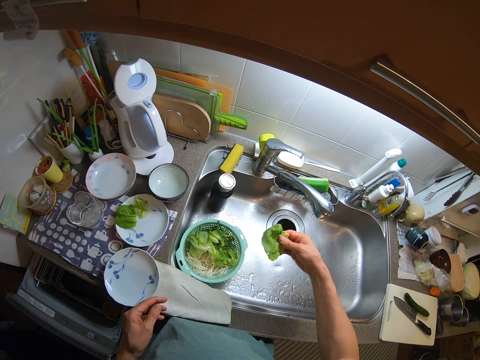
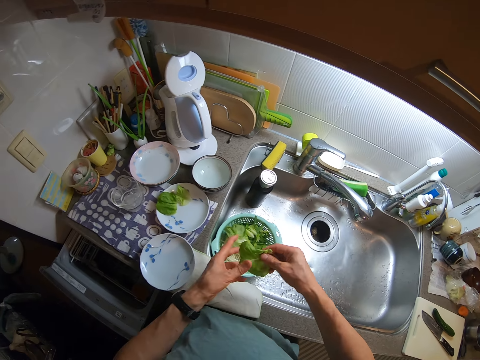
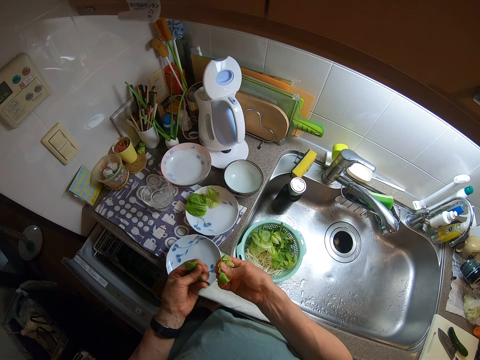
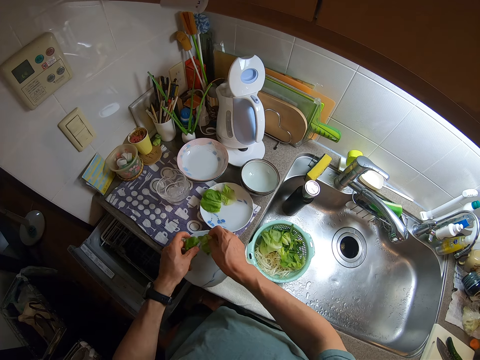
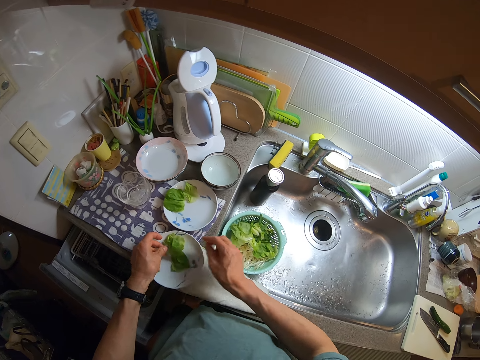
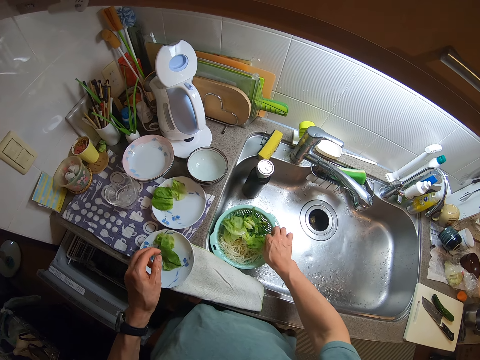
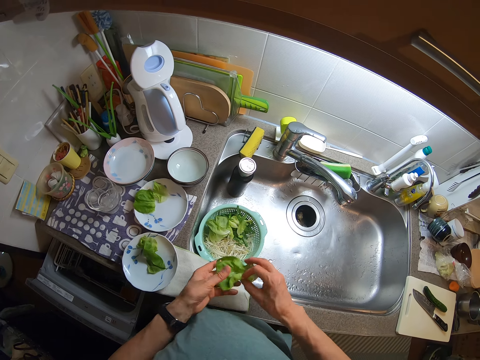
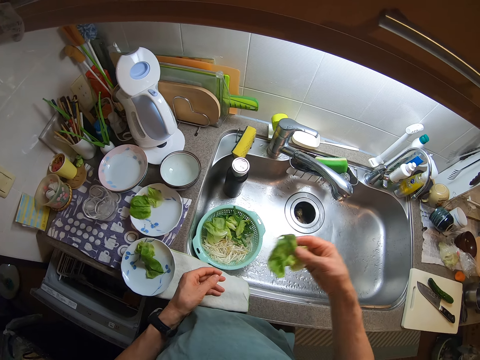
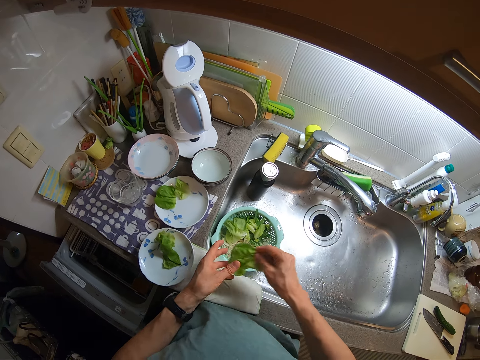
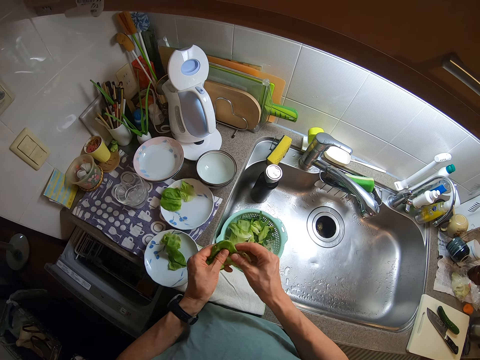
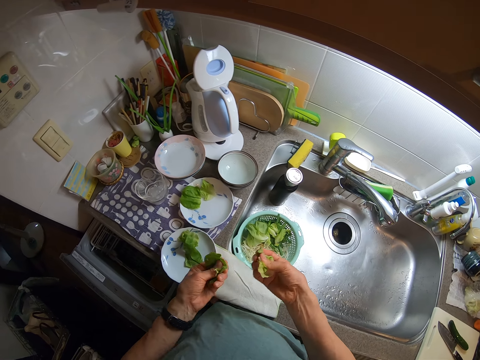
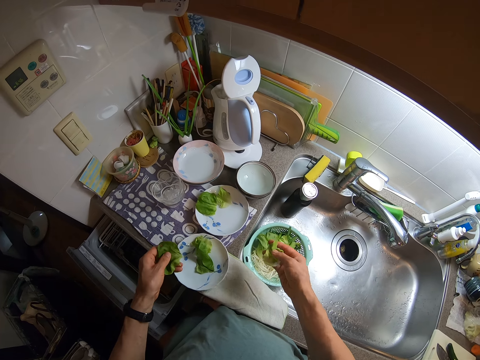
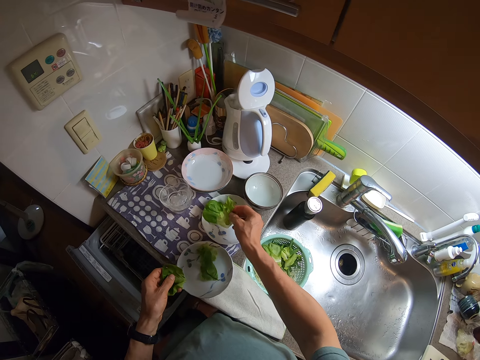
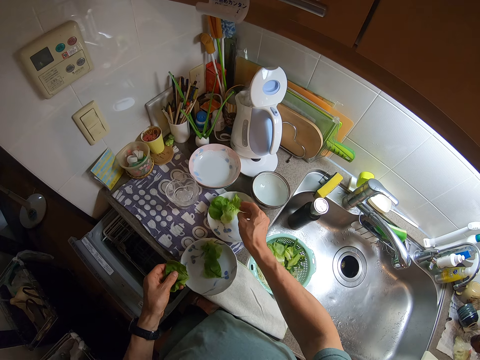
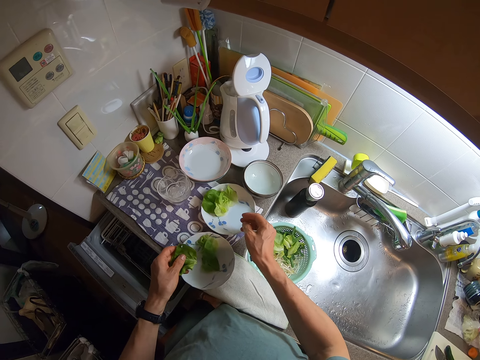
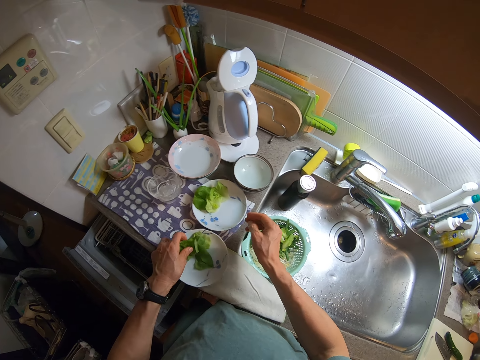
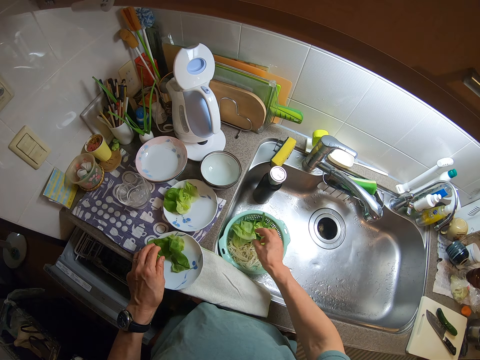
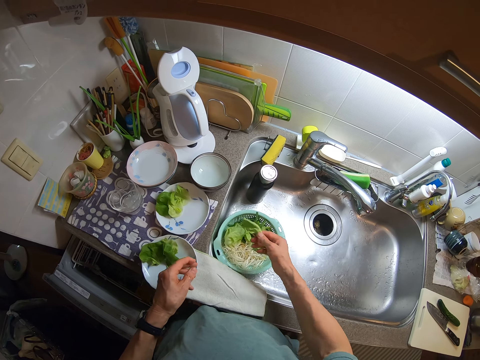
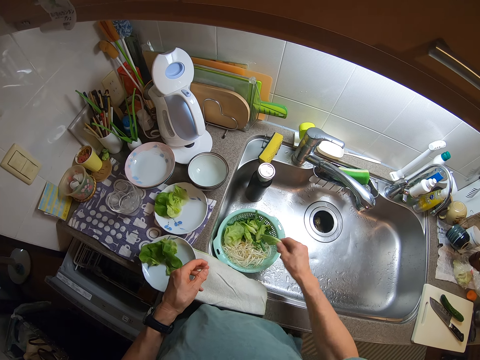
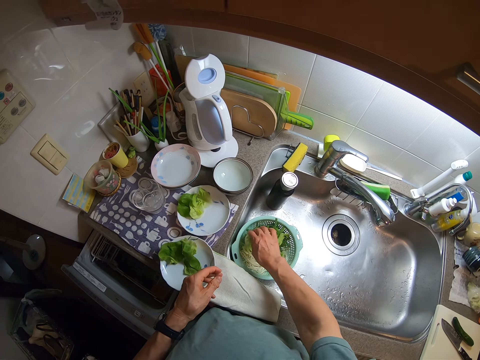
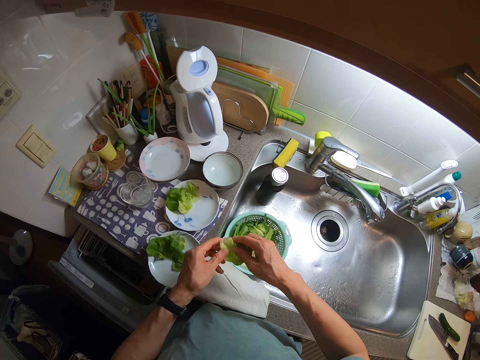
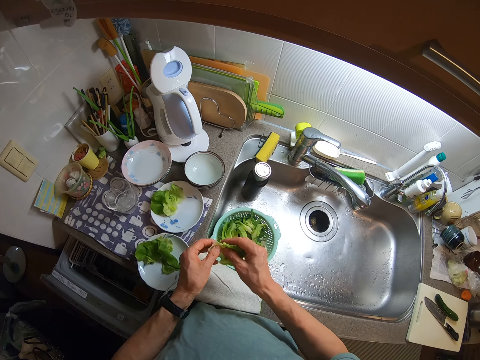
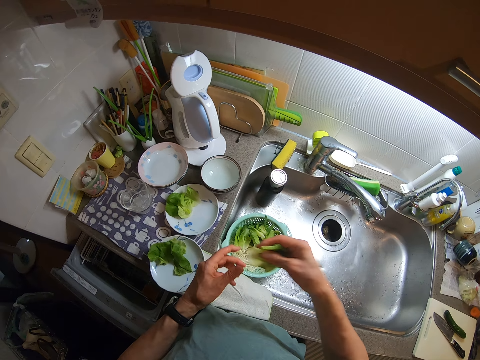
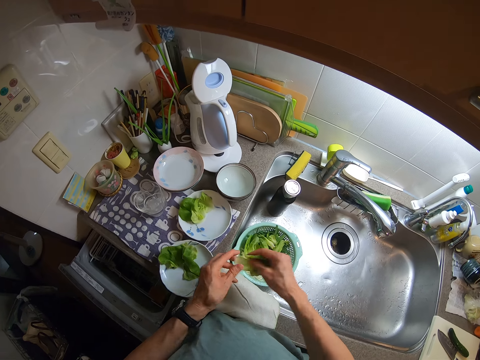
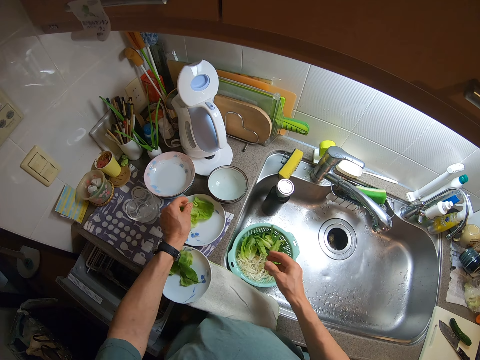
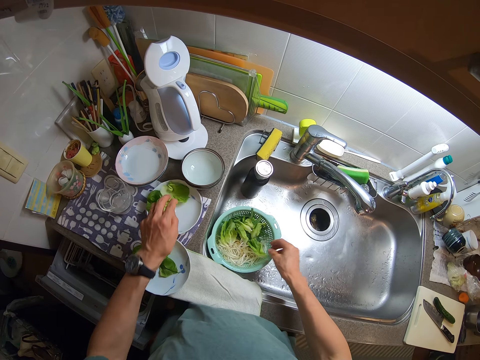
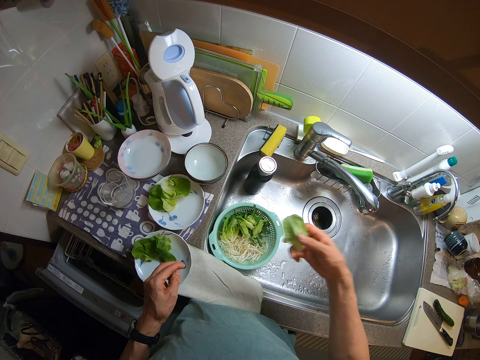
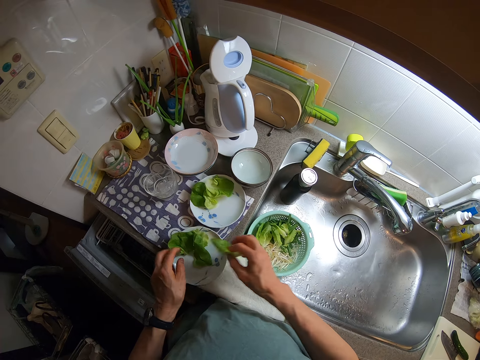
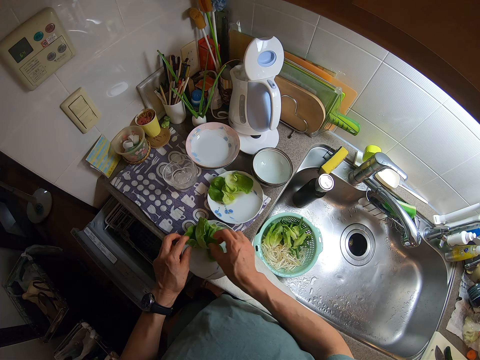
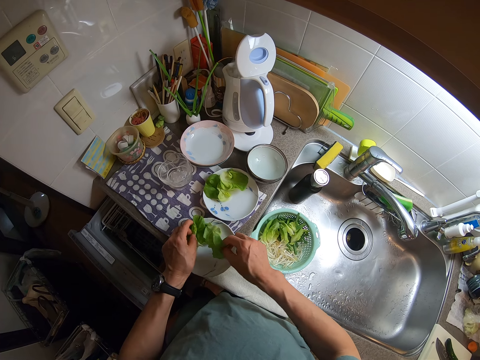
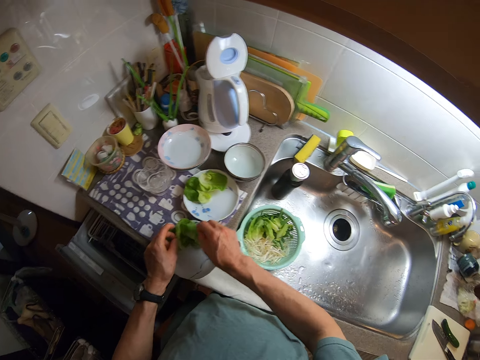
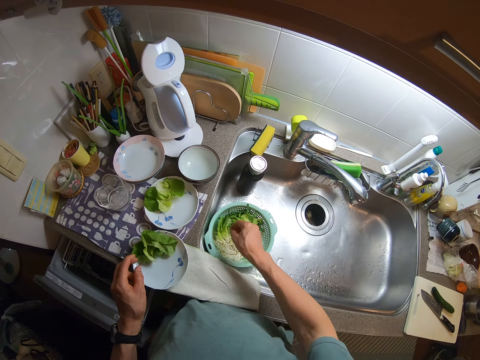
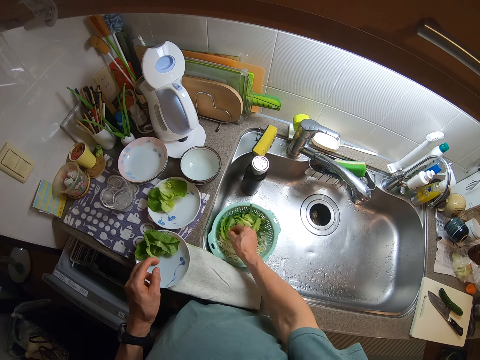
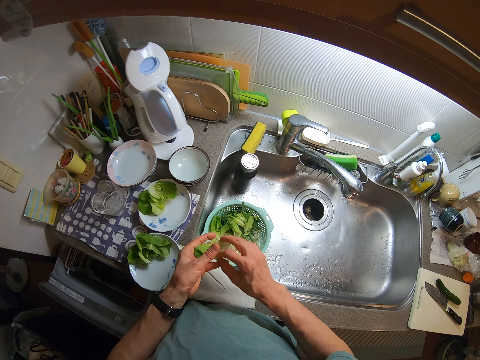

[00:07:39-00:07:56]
The camera wearer shakes the vegetable. They cut the vegetable in the dish. They shake the vegetable. They cut the vegetable in the dish. They shake the vegetable. They put the vegetable in the dish. They shake the vegetable. They put the vegetable in the dish.

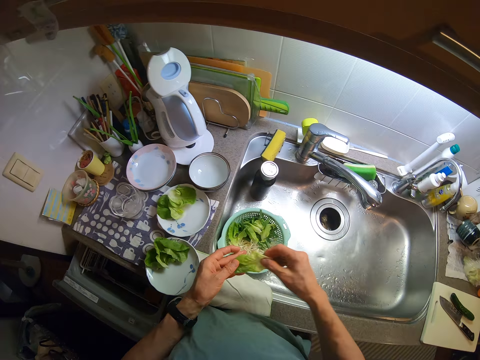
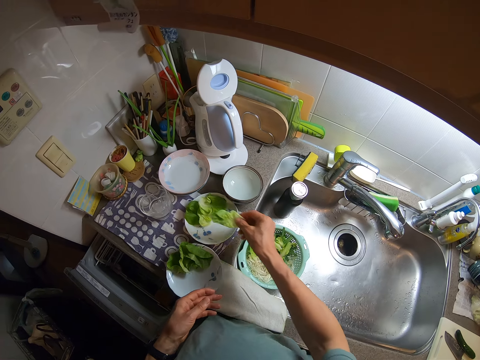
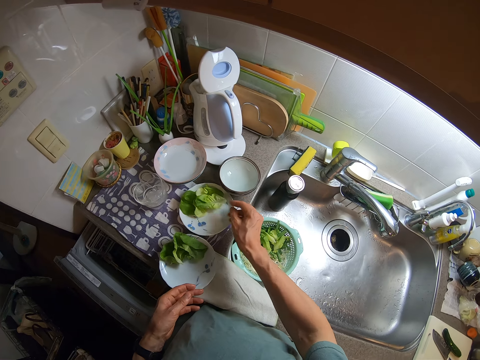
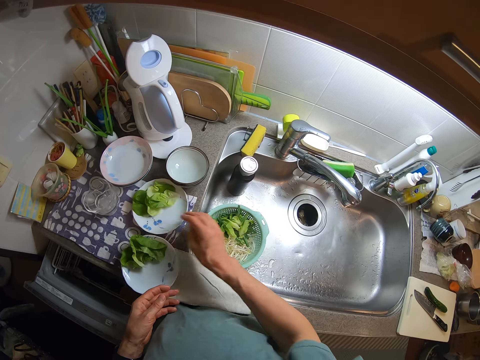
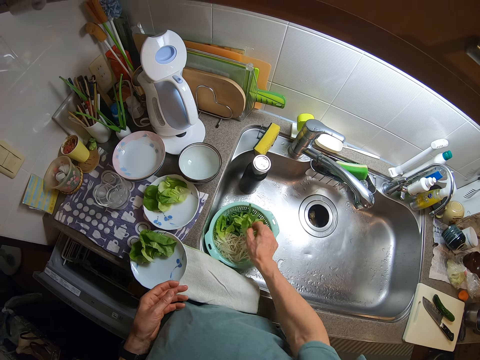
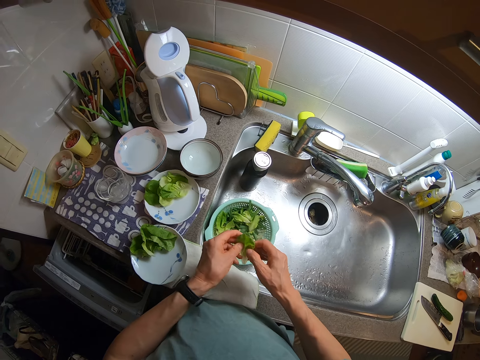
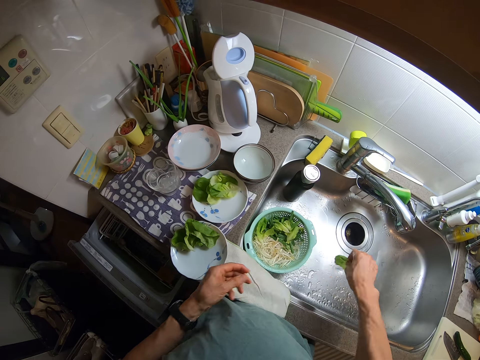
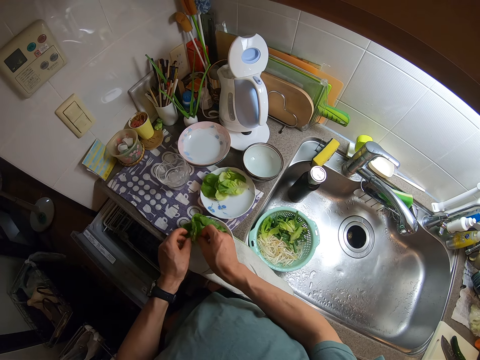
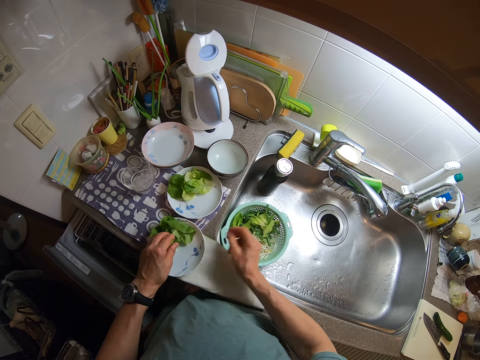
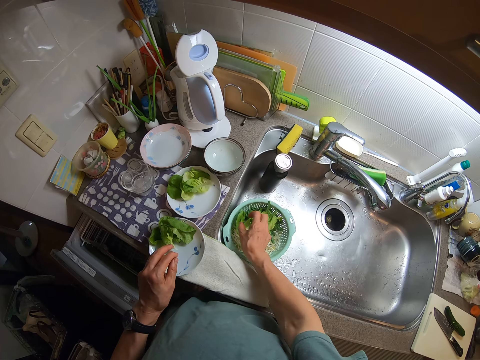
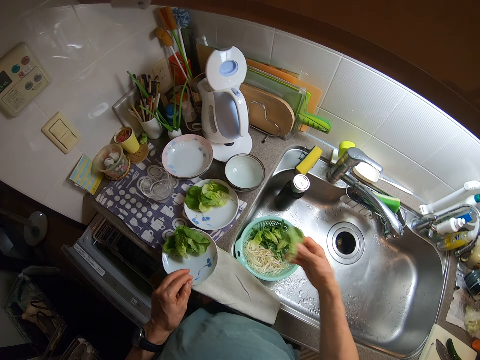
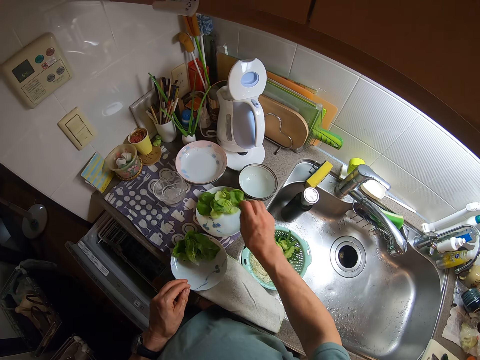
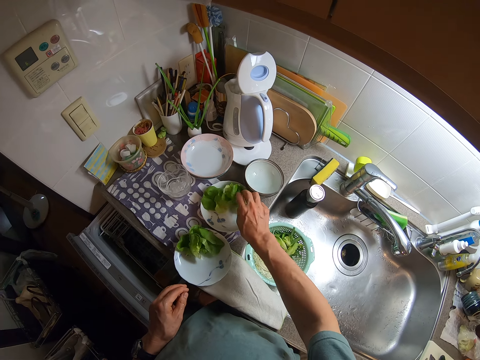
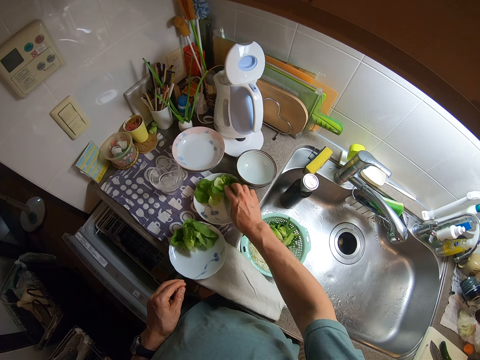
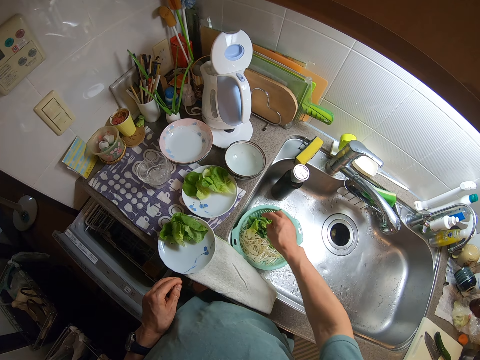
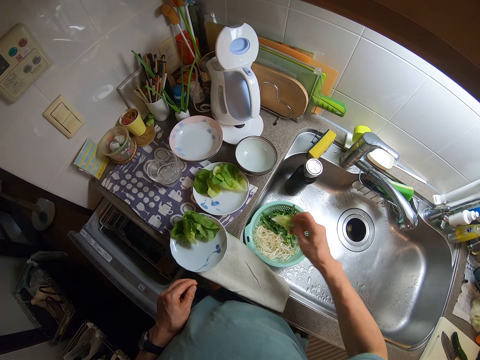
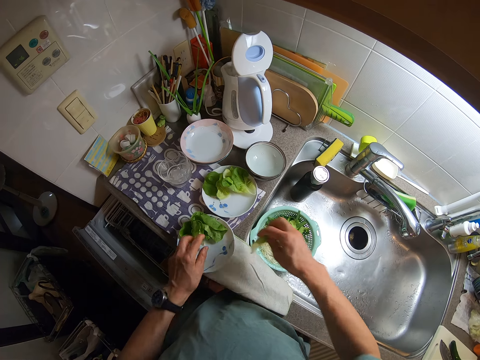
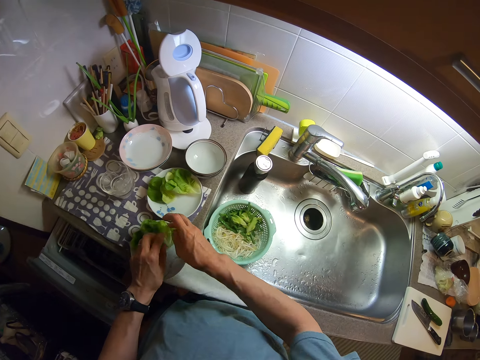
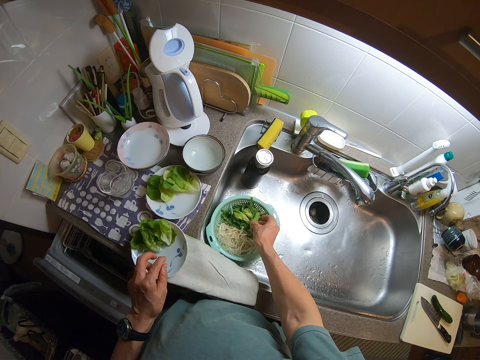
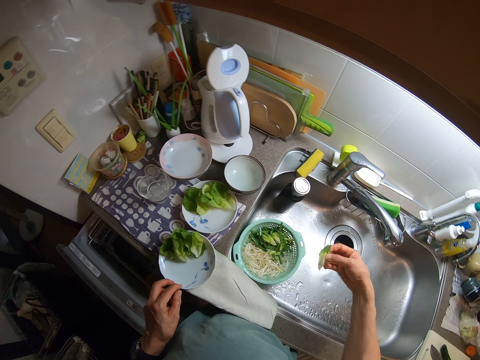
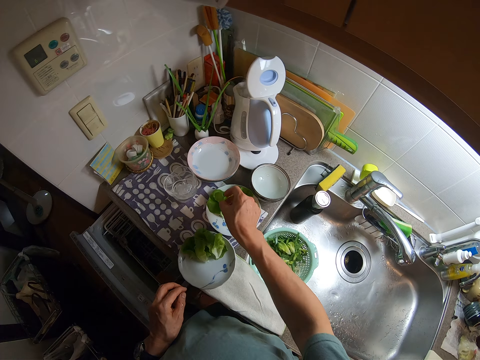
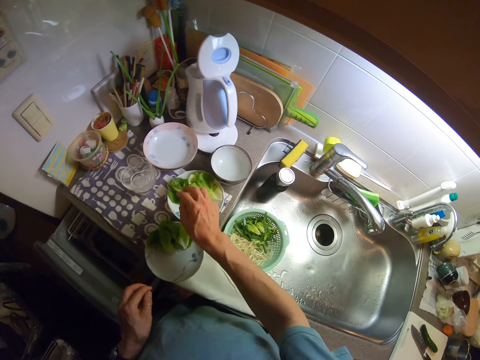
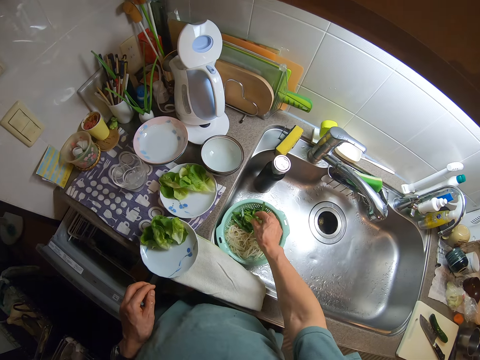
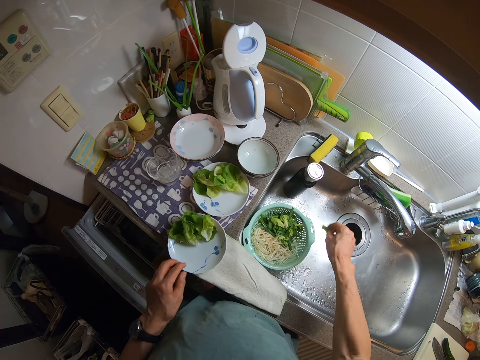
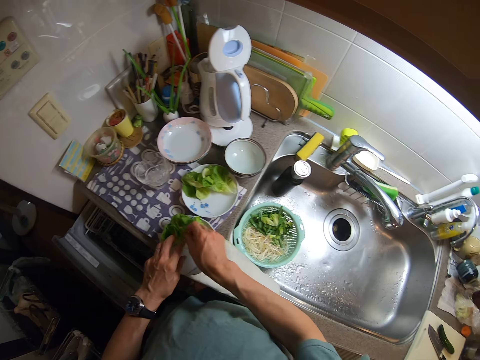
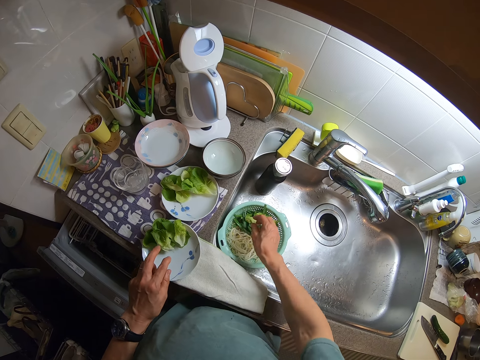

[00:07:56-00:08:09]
The camera wearer shakes the vegetable. They put the vegetable in the dish. They shake the vegetable. They put the vegetable in the dish. They shake the vegetable. They put the vegetable in the dish. They shake the vegetable. They put the vegetable in the dish.
